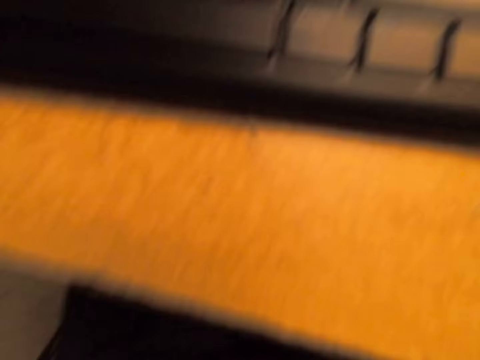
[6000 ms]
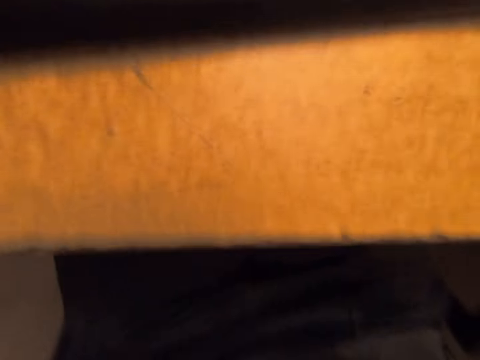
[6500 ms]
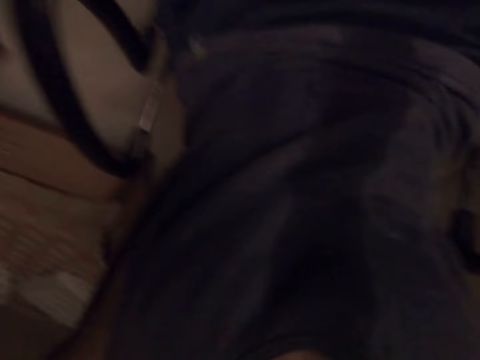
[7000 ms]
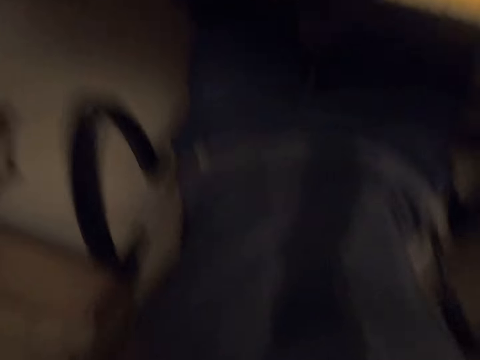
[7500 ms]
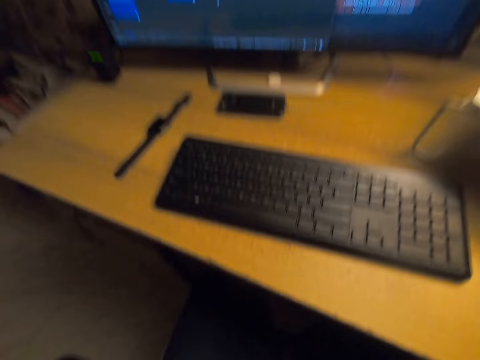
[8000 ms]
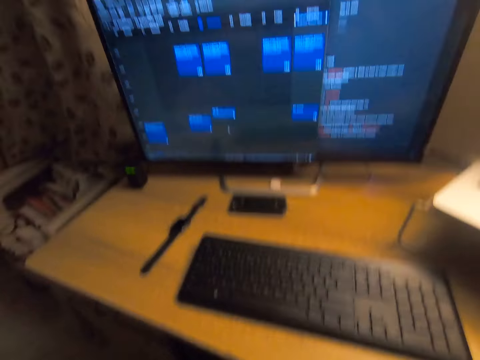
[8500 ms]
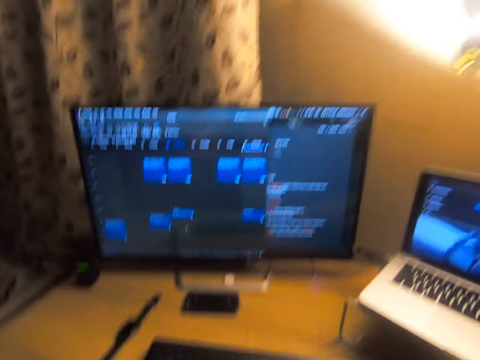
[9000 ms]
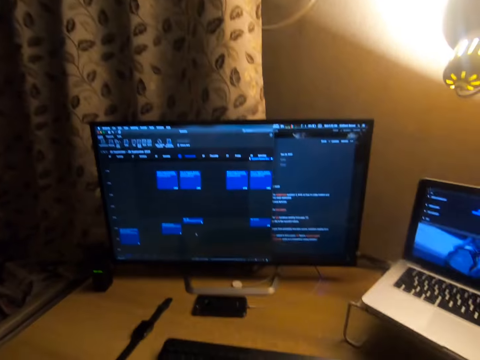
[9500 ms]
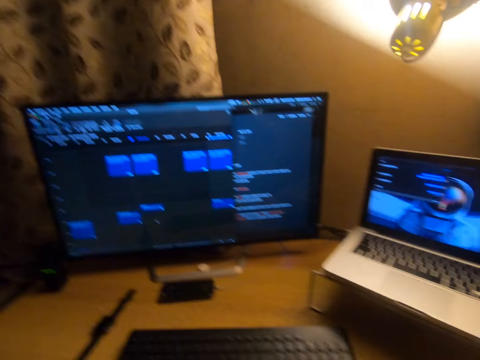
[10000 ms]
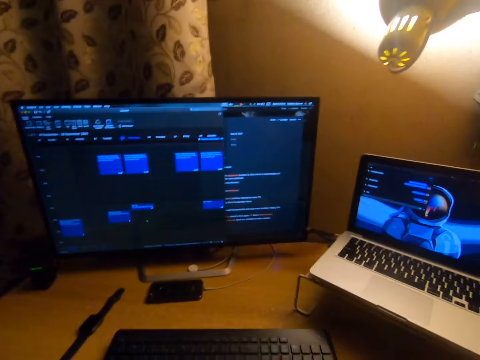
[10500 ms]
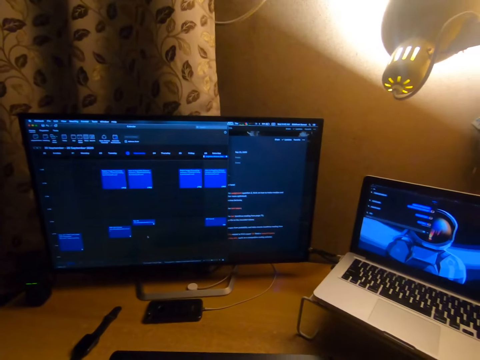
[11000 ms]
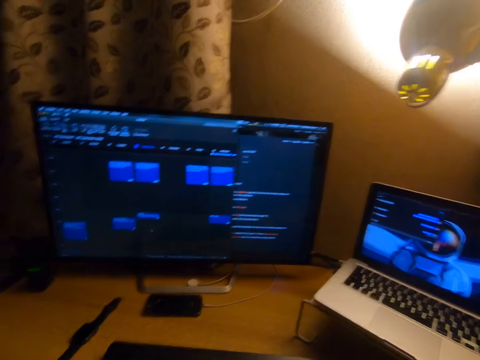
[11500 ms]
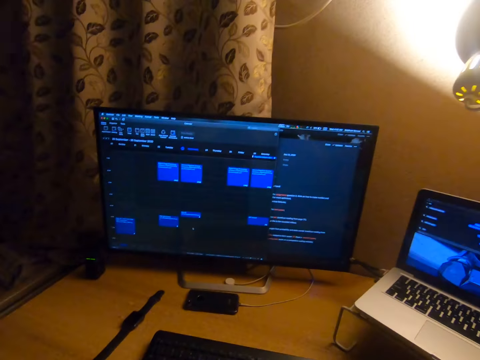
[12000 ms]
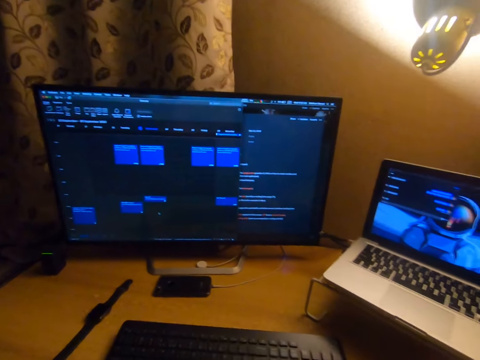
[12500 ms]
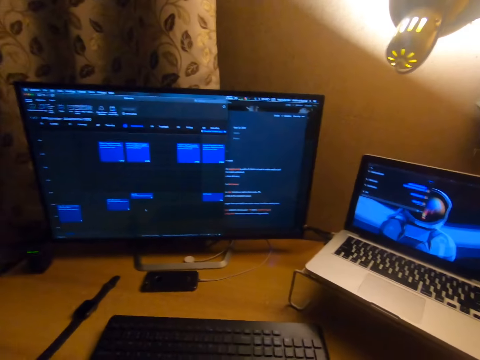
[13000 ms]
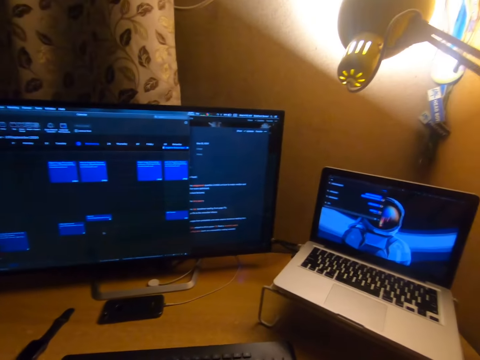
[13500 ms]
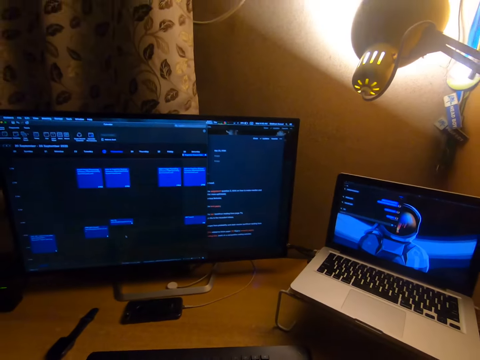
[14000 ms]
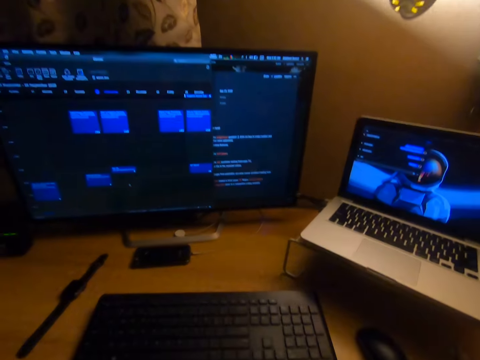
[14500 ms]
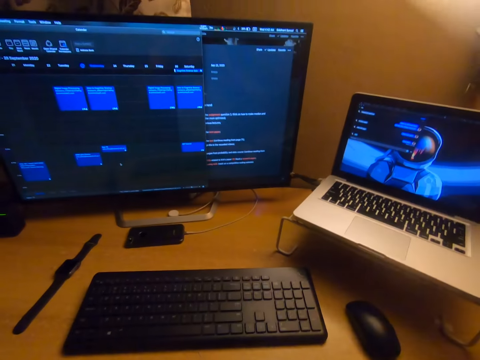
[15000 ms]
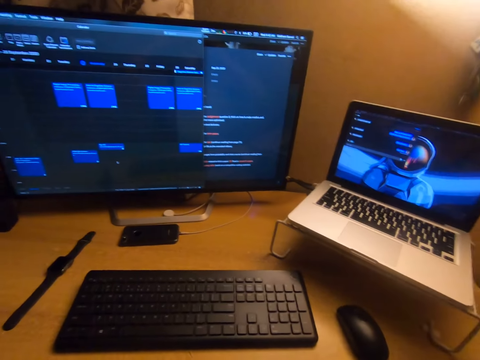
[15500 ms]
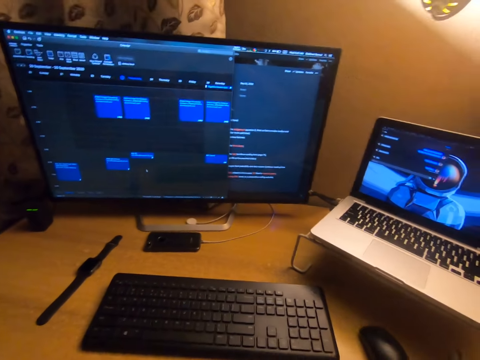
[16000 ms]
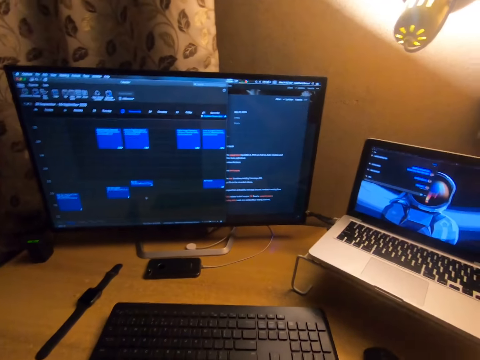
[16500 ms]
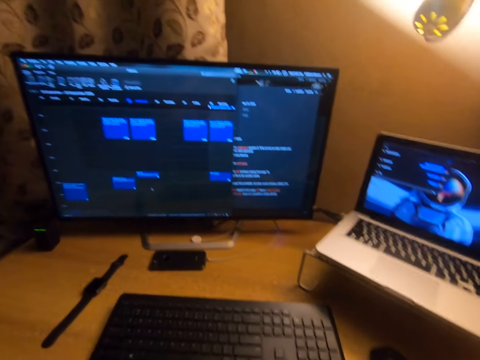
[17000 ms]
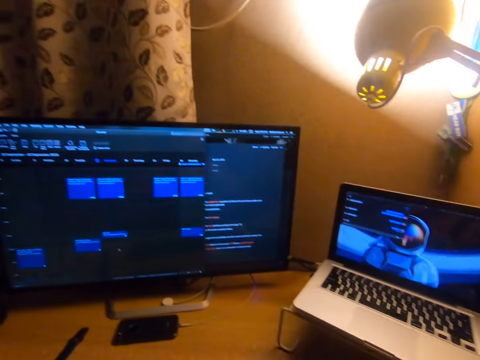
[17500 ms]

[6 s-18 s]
The camera wearer looks down. He looks up. He moves his head.

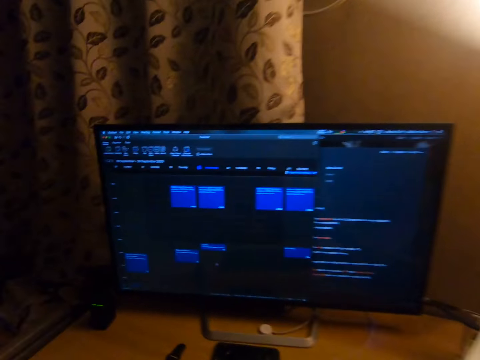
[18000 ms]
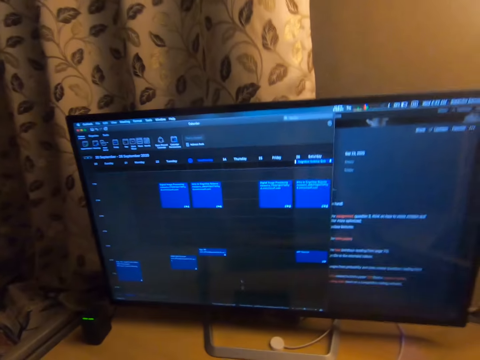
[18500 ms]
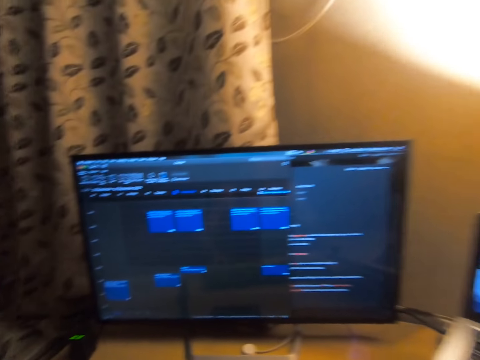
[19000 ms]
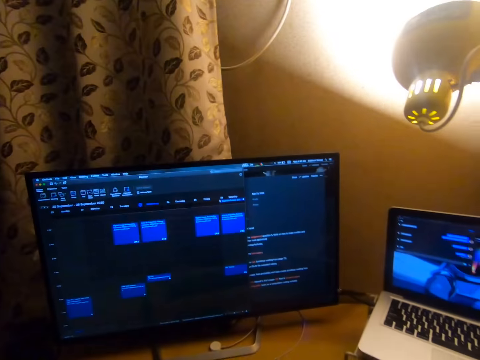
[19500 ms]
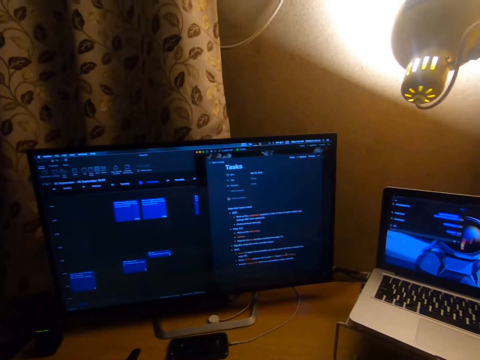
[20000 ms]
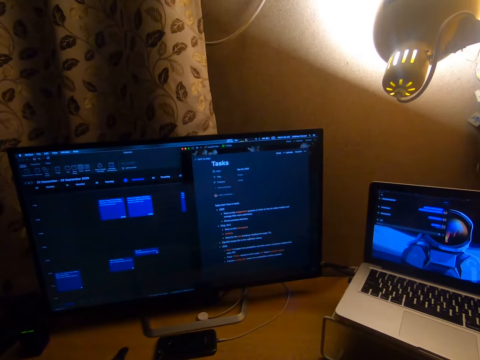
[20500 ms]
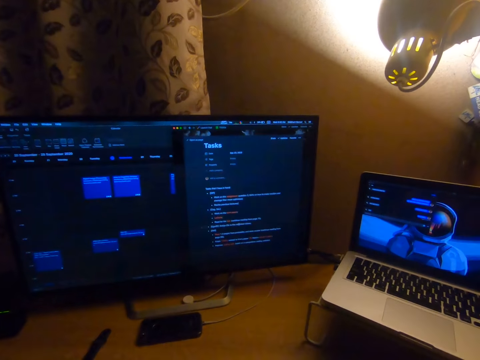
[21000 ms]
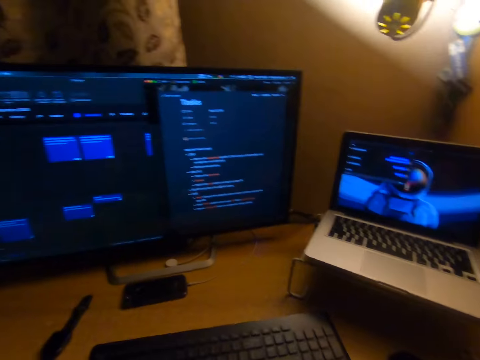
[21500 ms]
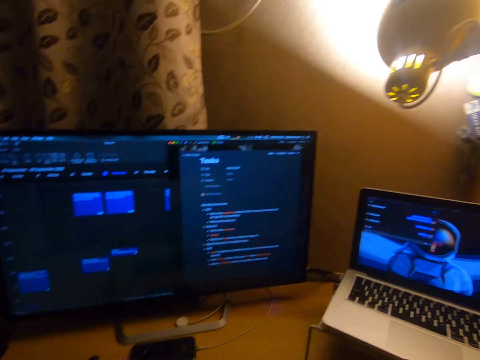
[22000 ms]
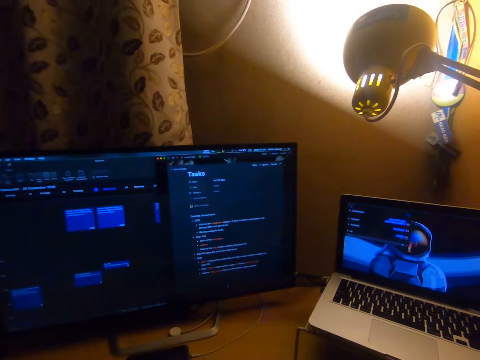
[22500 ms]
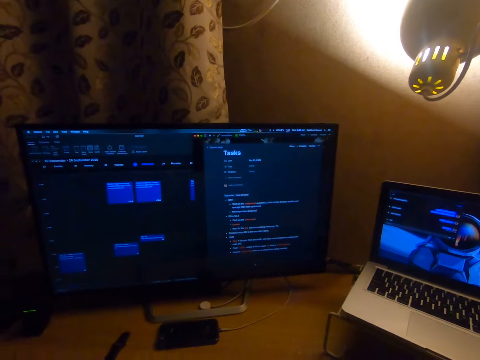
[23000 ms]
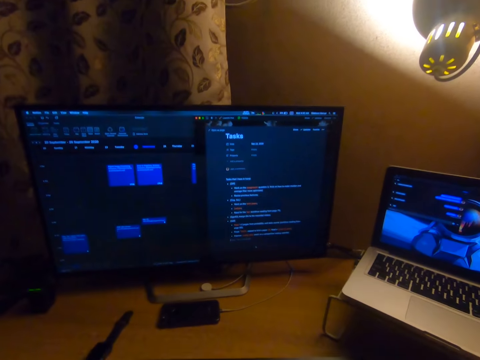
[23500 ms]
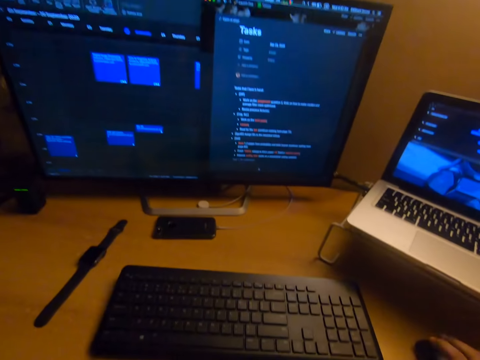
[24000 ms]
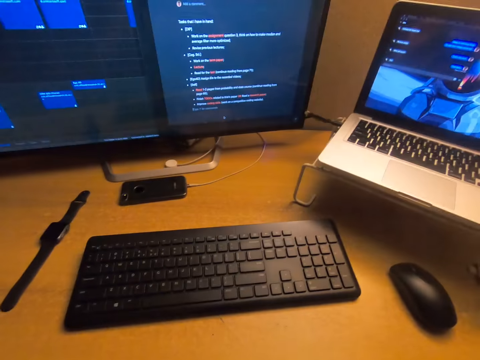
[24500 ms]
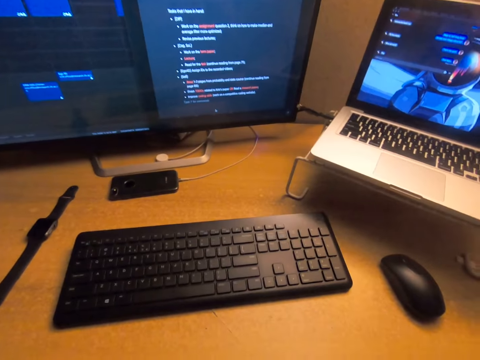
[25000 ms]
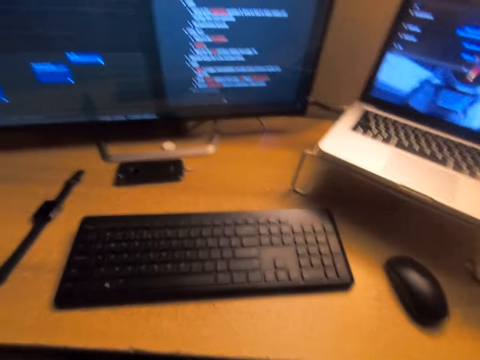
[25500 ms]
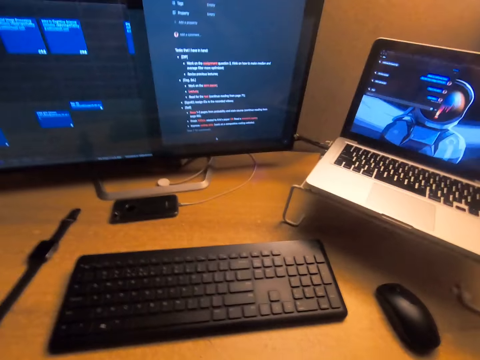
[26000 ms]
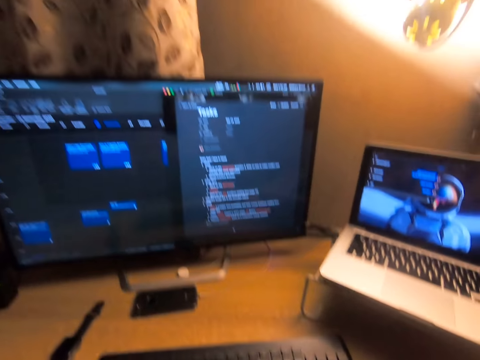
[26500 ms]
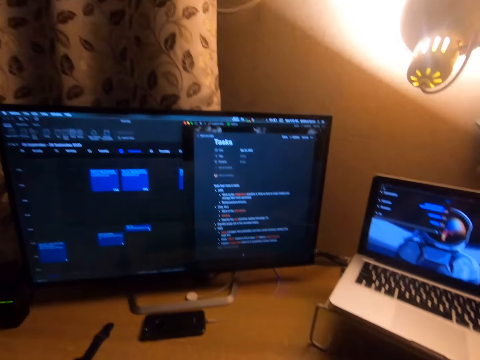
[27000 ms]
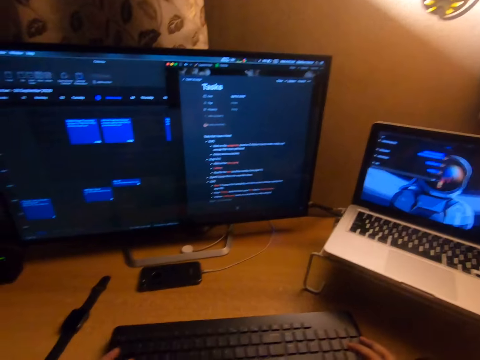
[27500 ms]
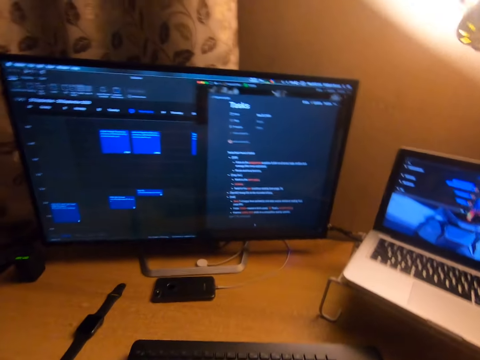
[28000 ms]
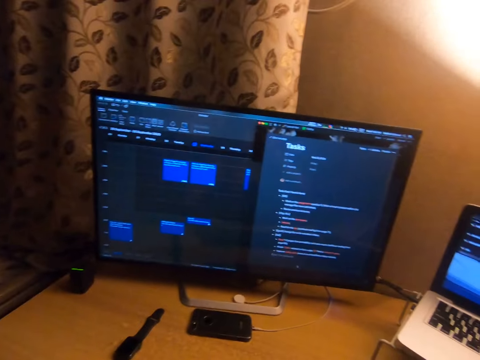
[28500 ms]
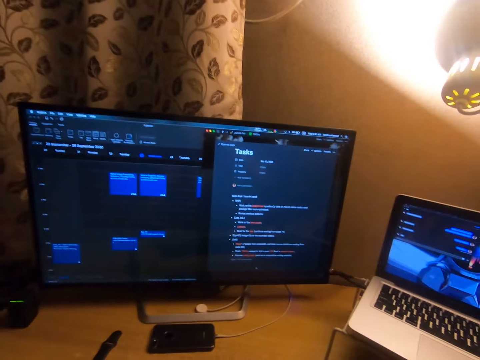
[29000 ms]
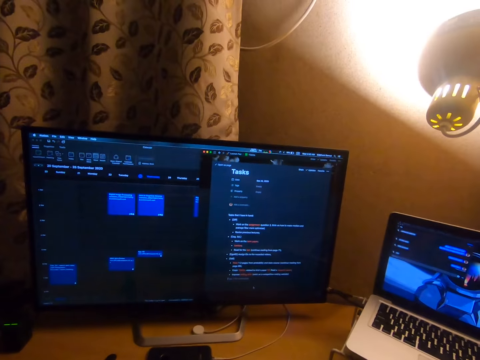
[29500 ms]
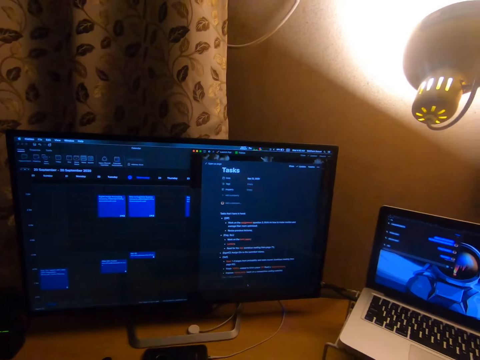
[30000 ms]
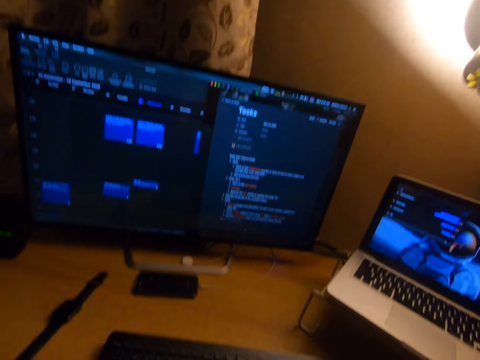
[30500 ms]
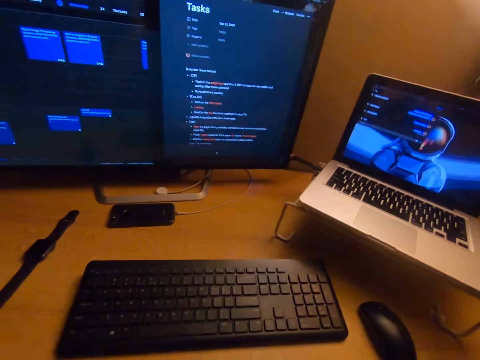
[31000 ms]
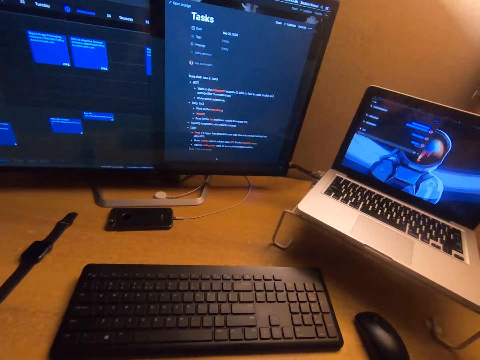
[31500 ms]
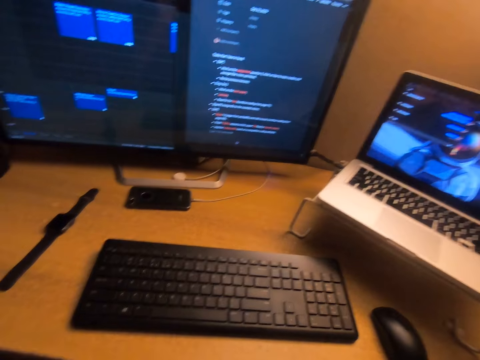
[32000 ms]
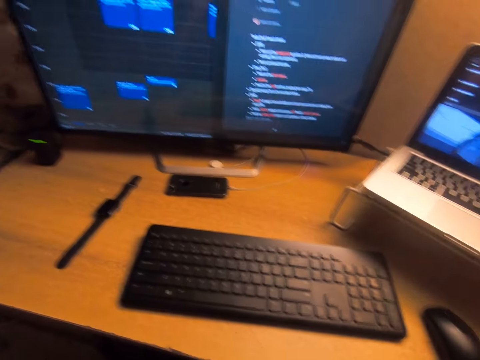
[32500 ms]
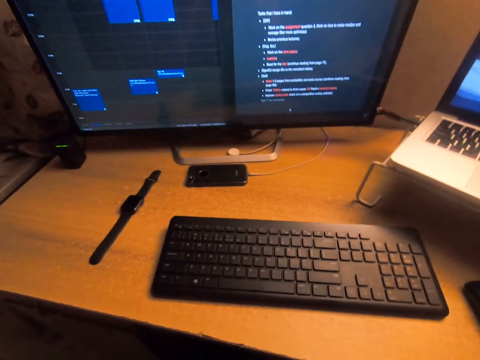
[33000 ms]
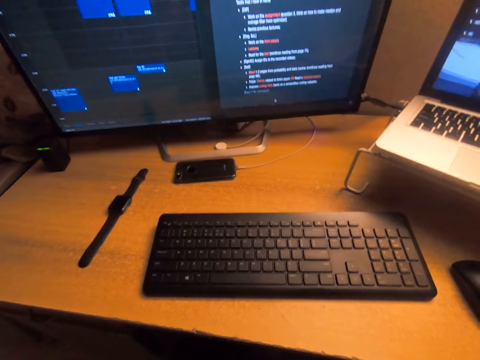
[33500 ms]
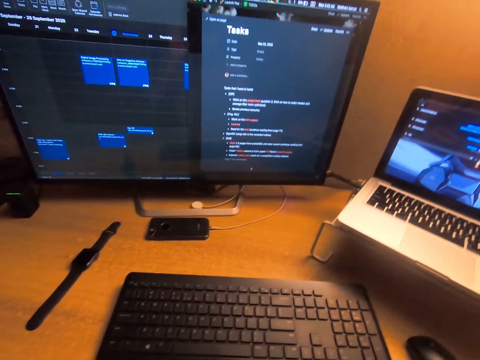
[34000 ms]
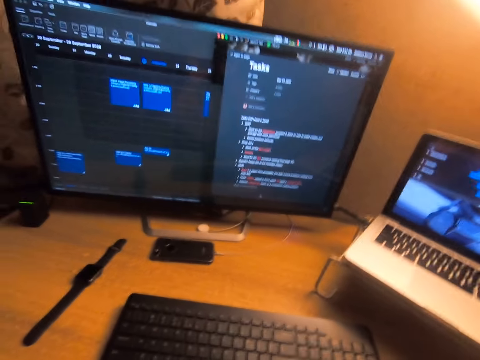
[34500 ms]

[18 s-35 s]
The camera wearer moves a mouse. He moves a cursor across the computer screen. He moves his head. He looks at the screen. He moves his head down. He moves his head. He looks around.
